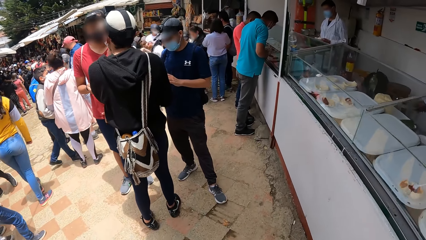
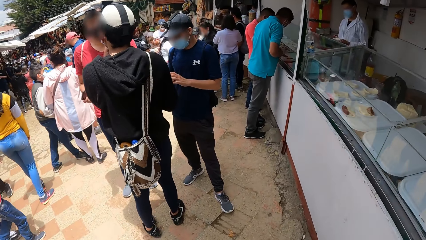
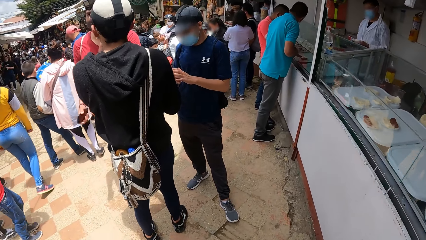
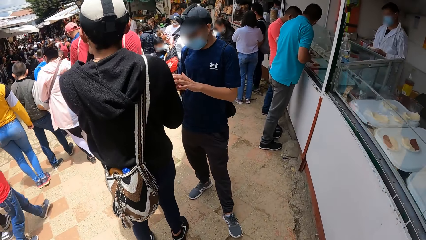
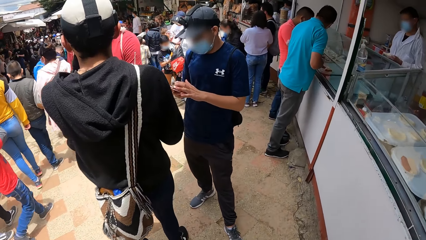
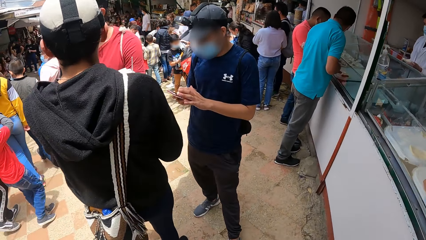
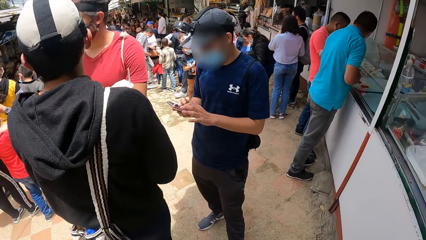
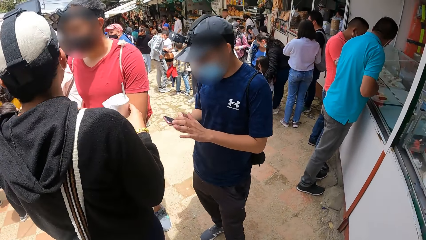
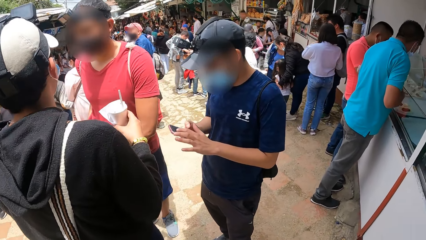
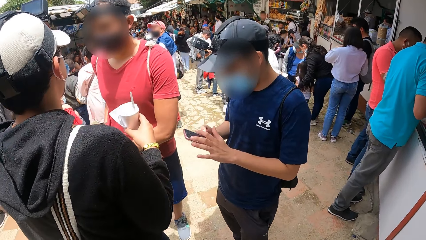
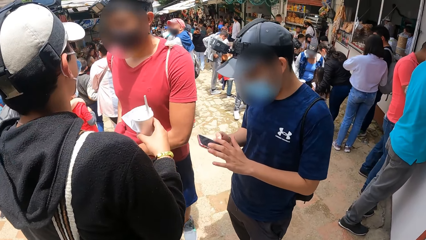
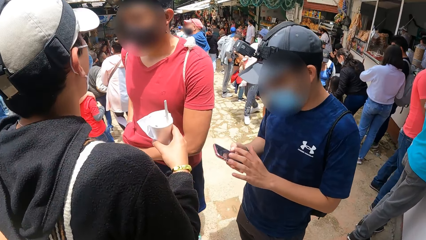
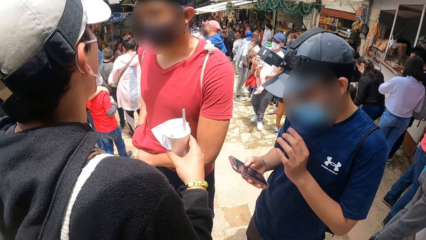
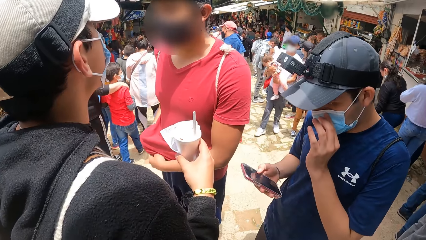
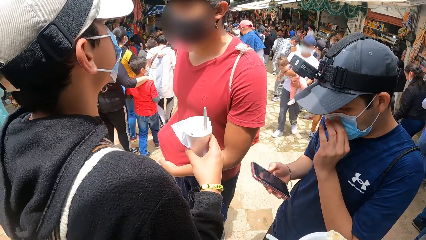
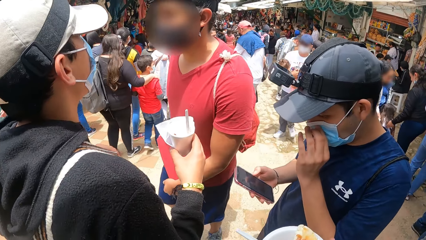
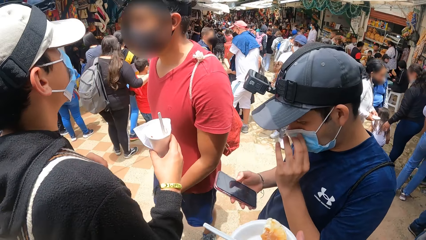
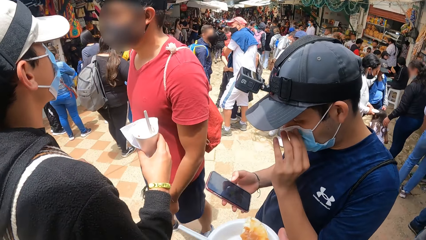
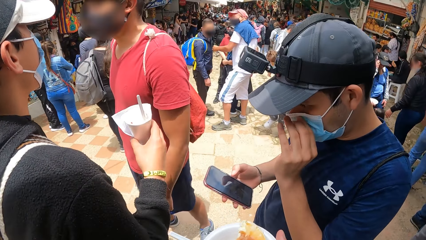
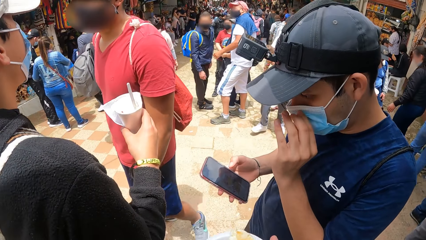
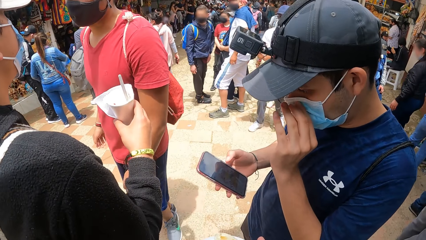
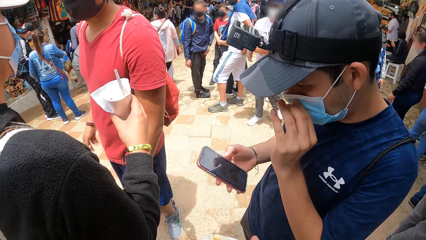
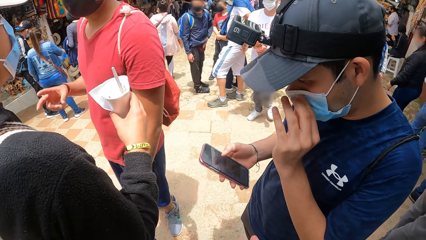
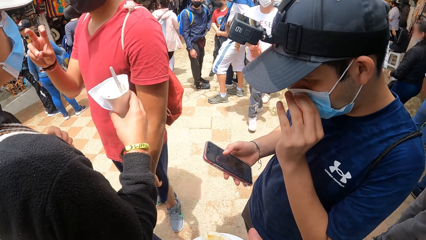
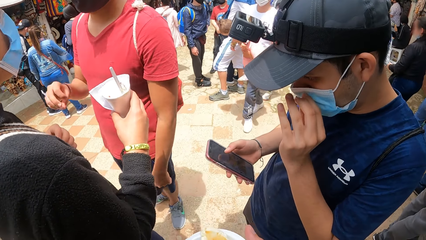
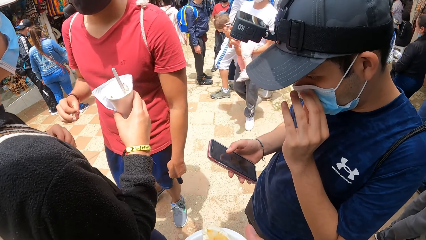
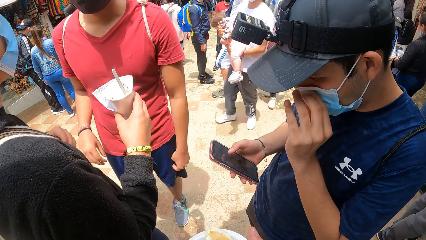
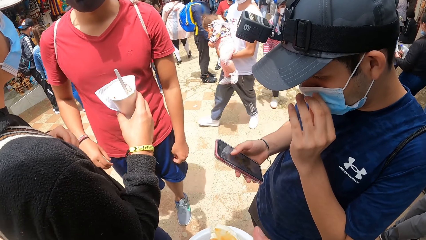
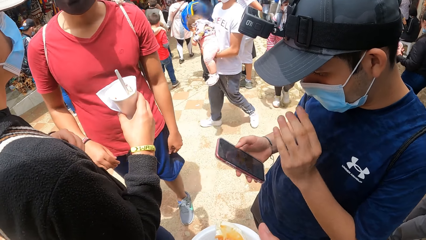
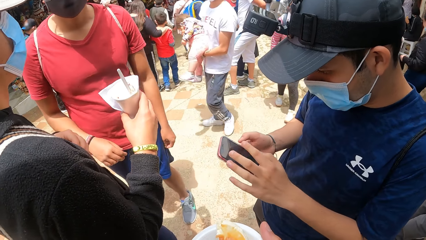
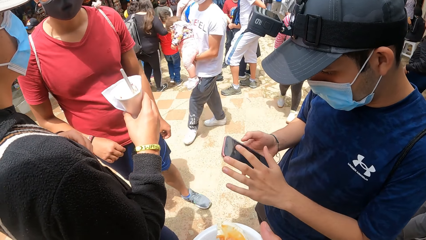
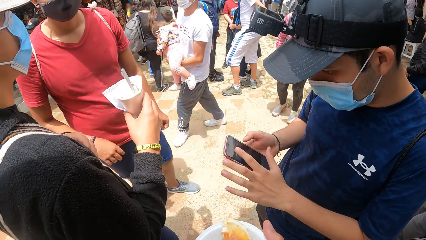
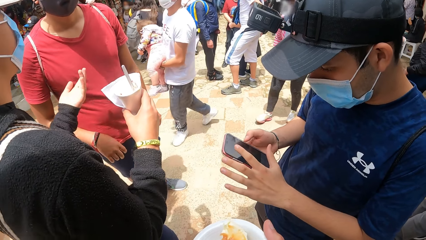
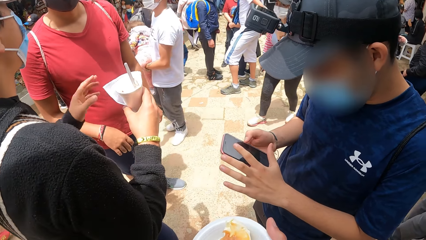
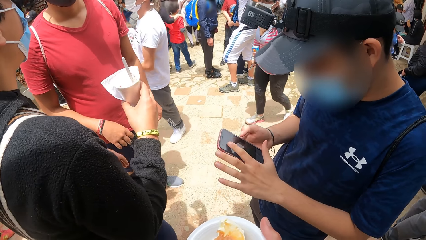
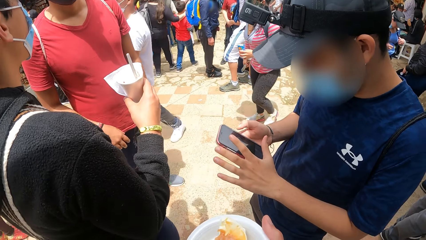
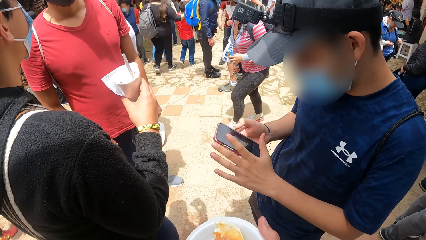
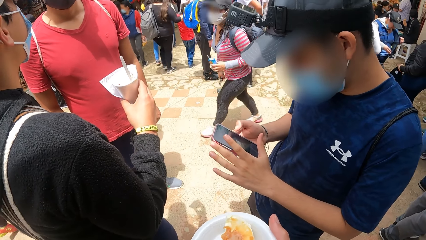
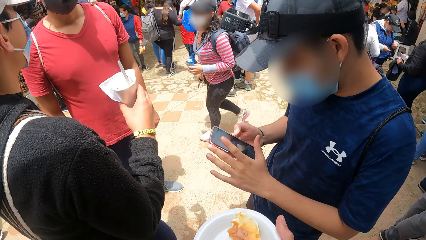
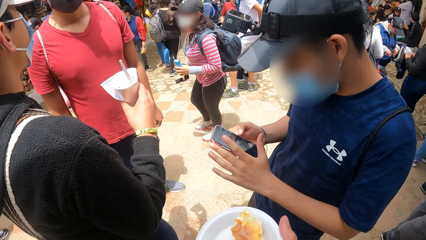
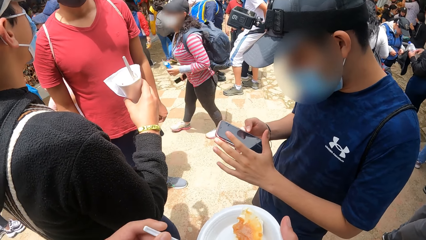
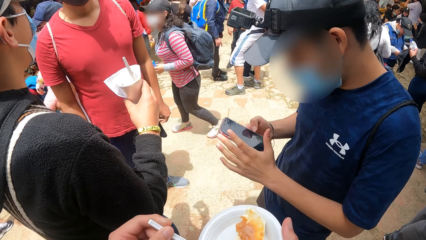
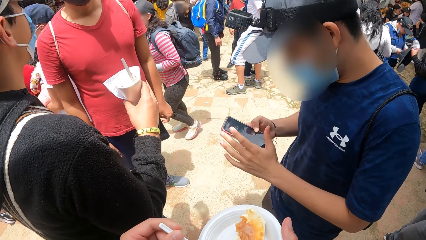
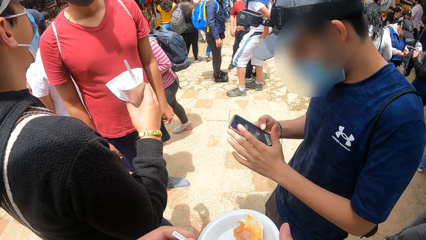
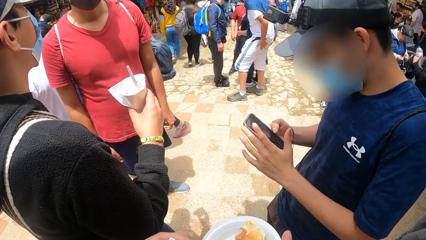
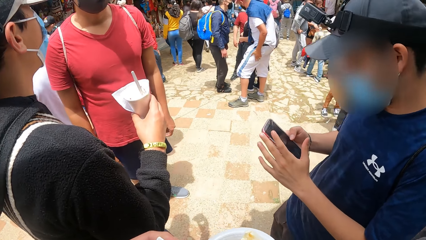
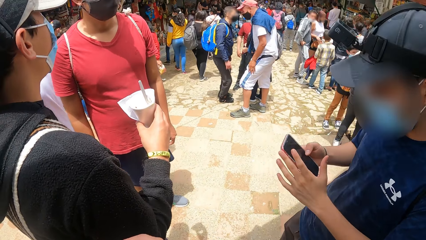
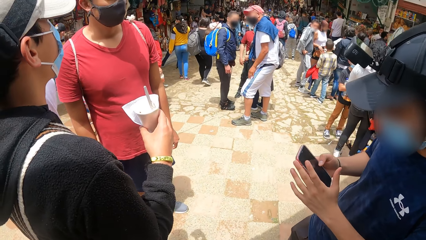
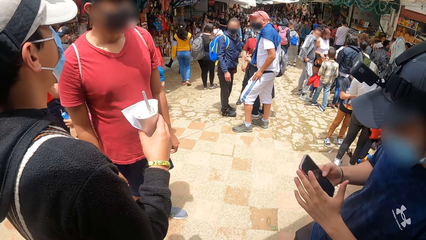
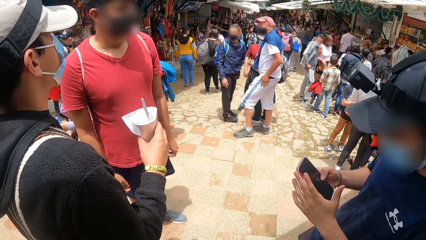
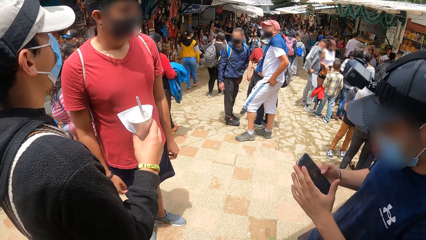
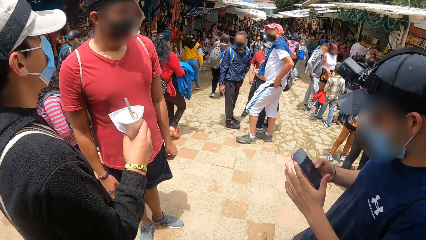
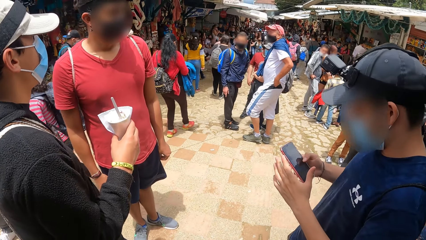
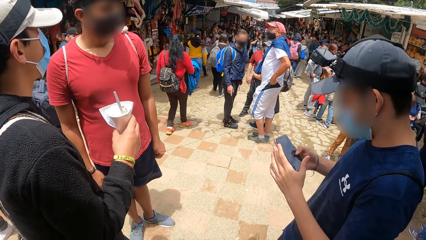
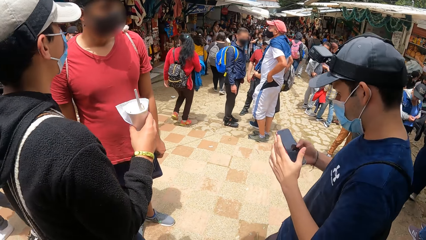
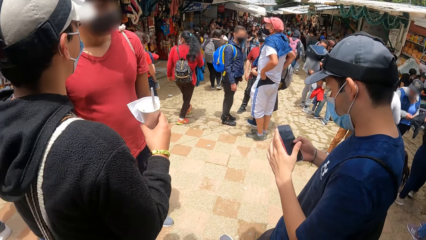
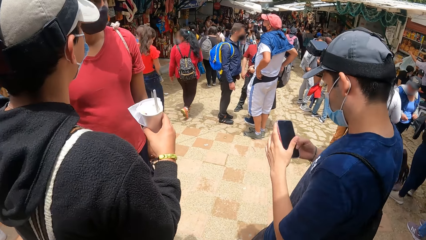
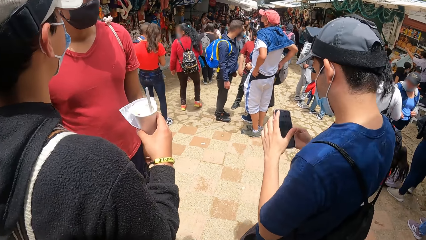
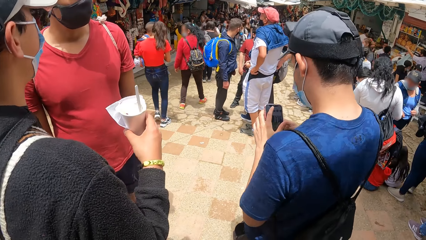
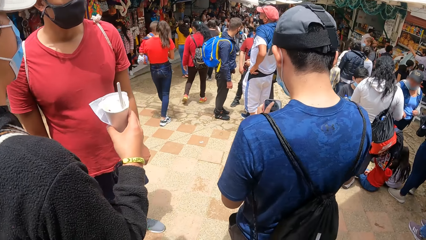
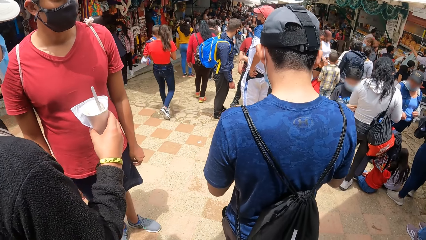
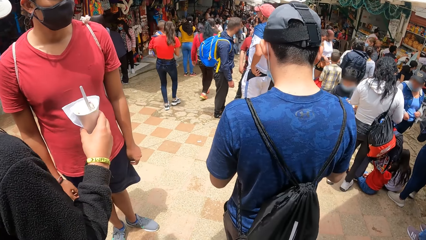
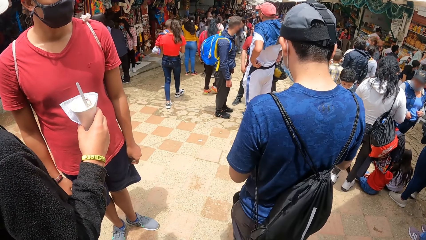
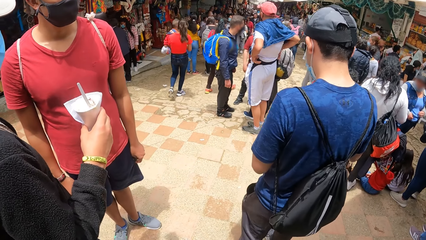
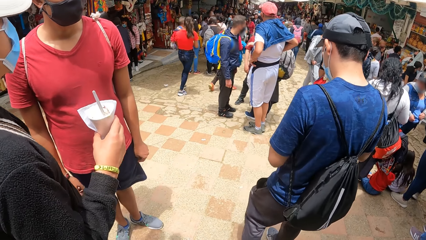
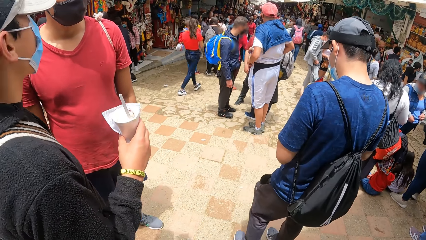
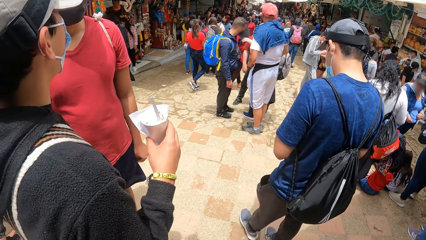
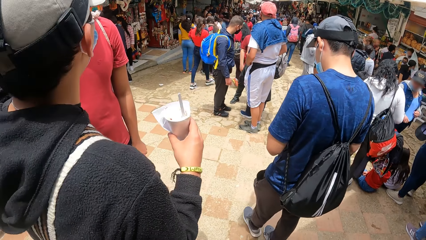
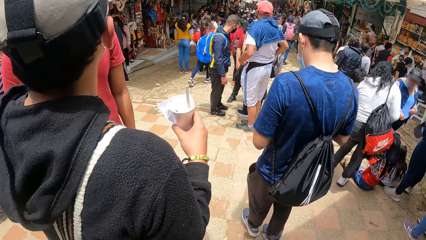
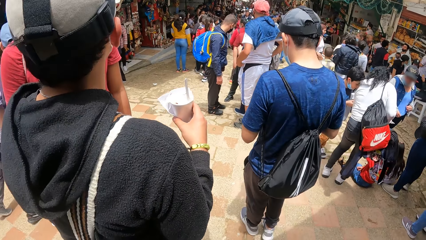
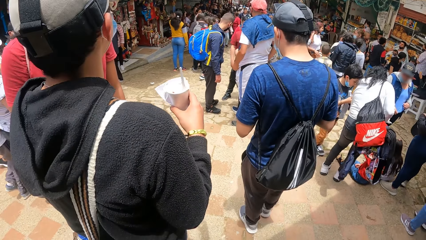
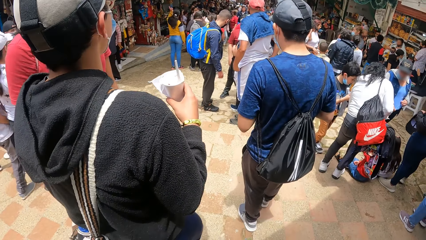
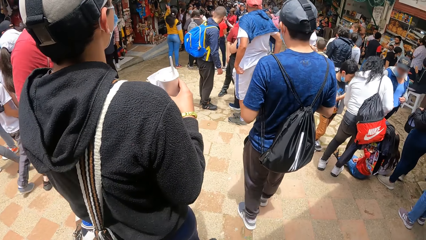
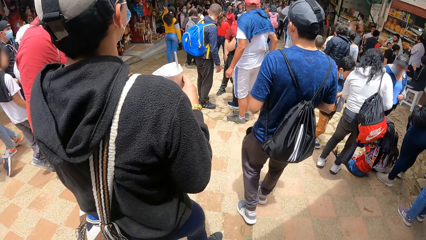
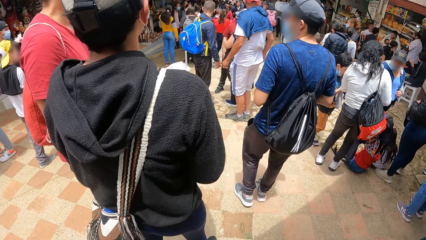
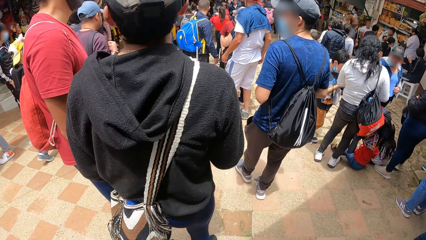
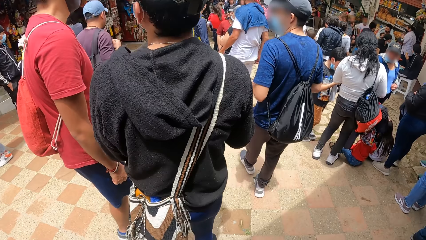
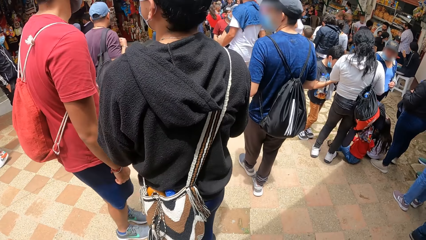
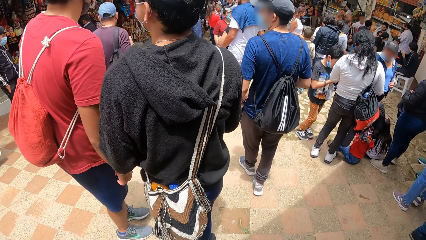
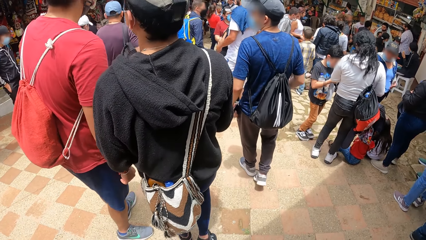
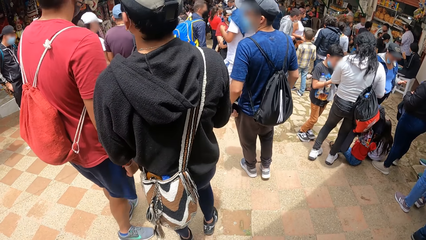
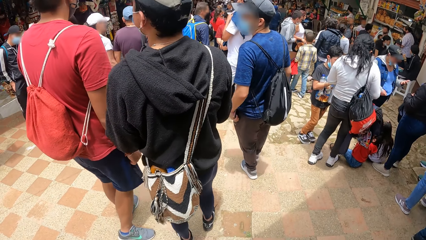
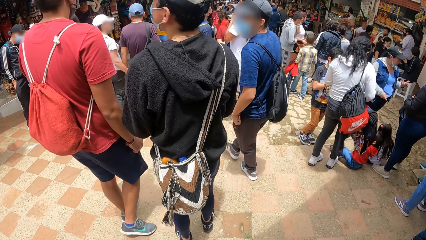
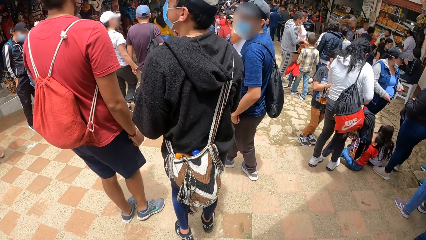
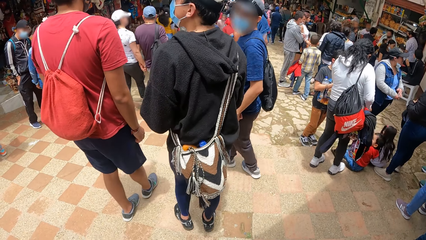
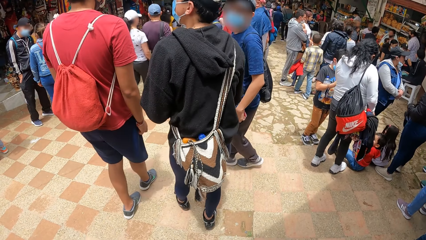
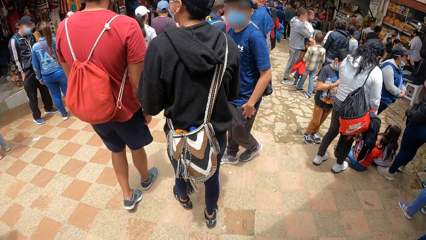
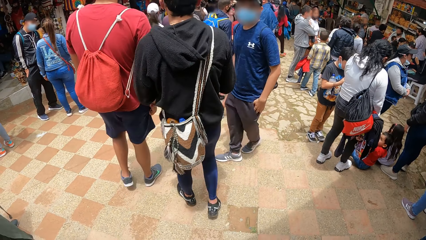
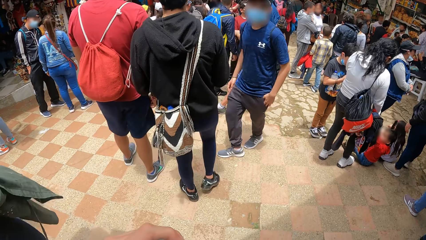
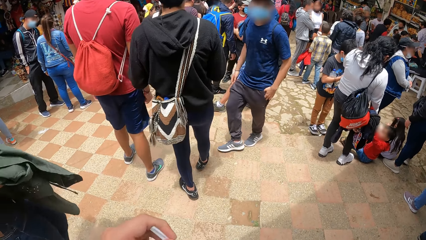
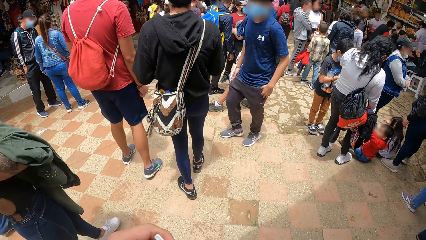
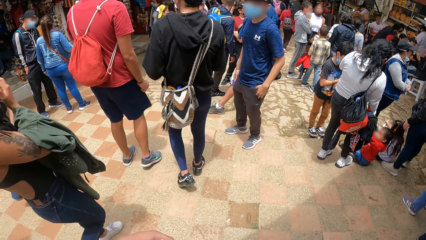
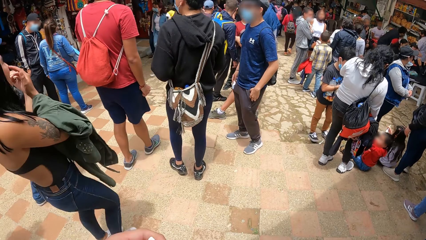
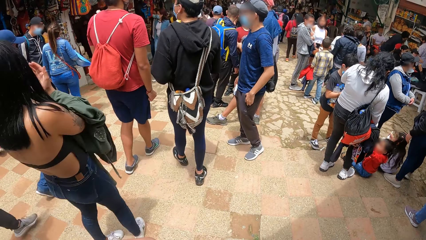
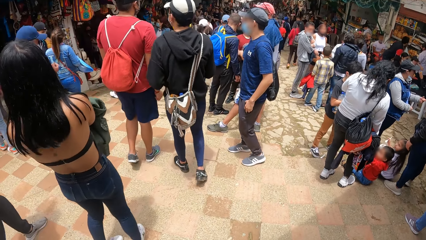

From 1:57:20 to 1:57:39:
A man operates a phone with both hands. Another man interacts with a third man. The camera wearer is standing next to three people. The first man touches a face mask on his face with his left hand. The first man operates the phone with both hands. A person is looking at his phone. The camera wearer and the three people are walking.
